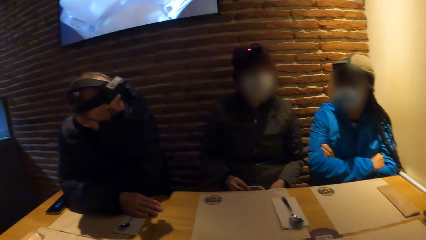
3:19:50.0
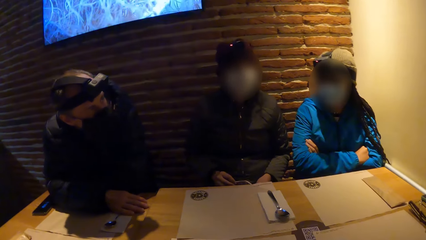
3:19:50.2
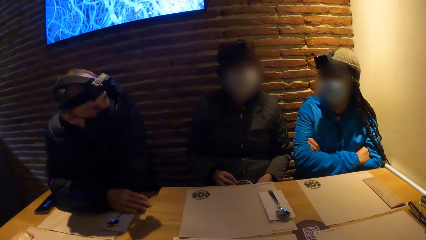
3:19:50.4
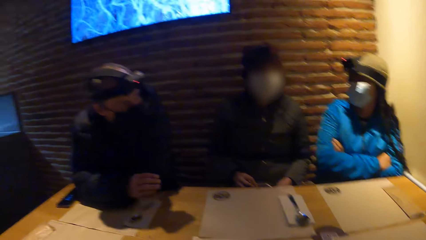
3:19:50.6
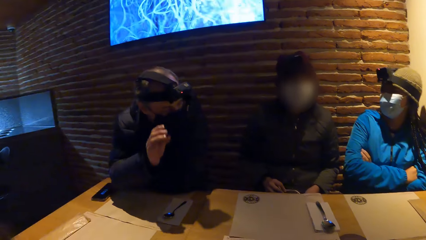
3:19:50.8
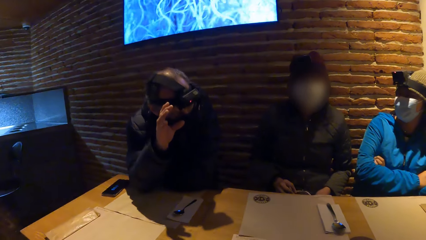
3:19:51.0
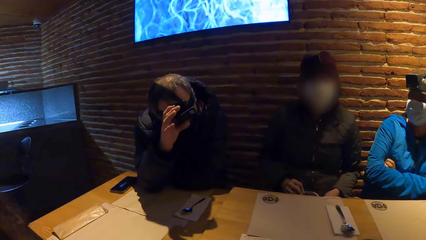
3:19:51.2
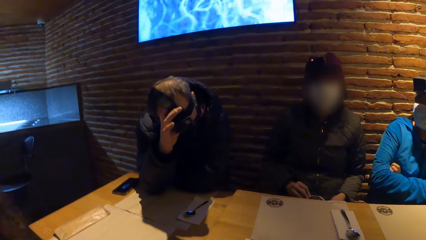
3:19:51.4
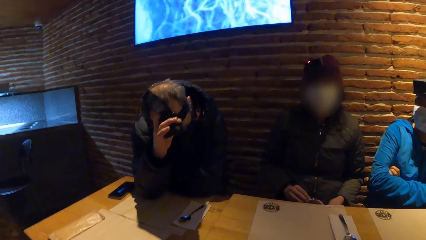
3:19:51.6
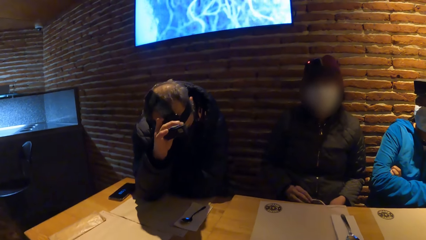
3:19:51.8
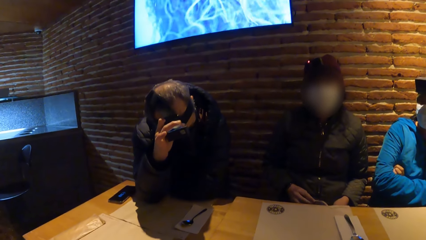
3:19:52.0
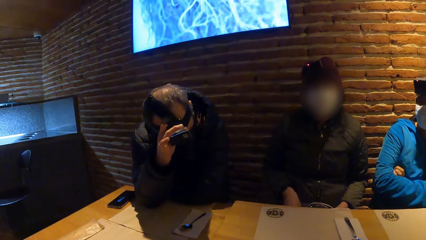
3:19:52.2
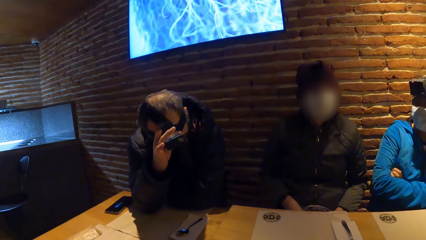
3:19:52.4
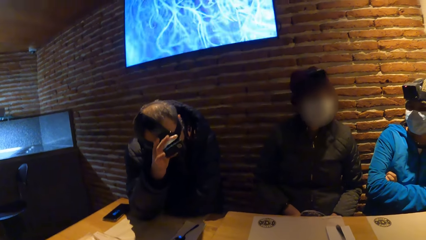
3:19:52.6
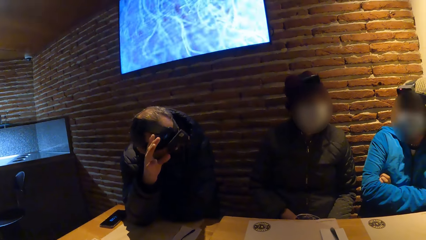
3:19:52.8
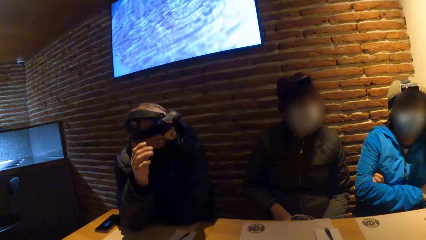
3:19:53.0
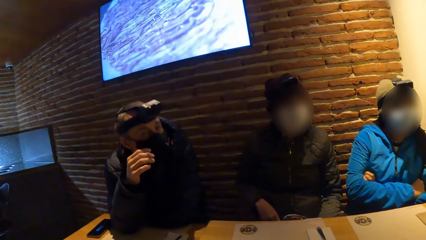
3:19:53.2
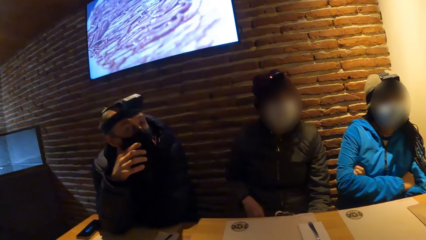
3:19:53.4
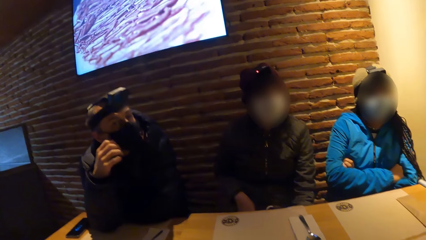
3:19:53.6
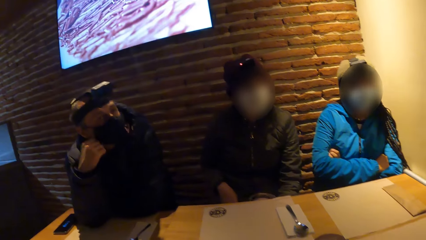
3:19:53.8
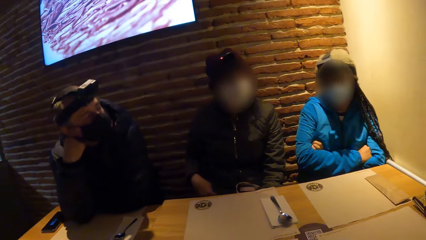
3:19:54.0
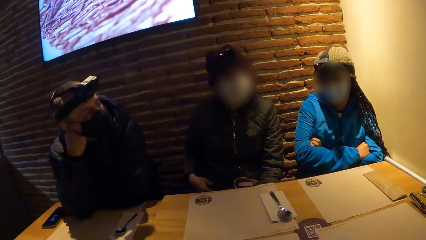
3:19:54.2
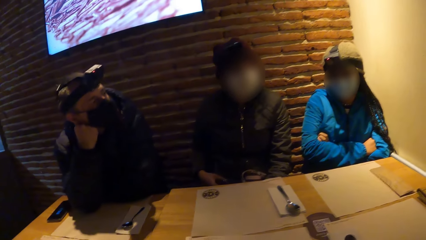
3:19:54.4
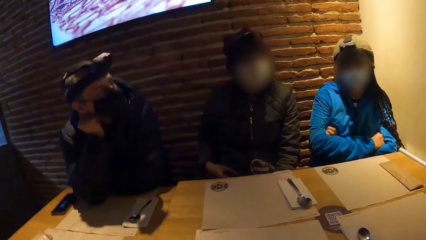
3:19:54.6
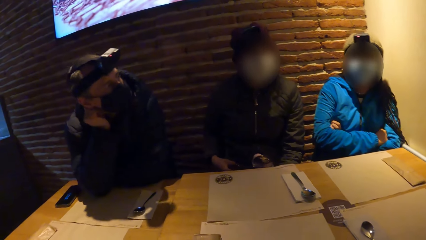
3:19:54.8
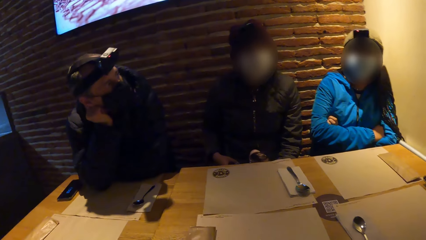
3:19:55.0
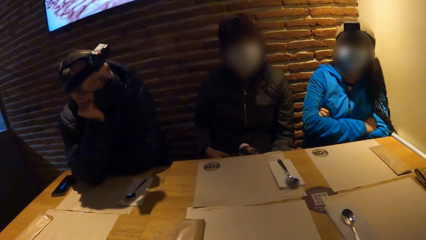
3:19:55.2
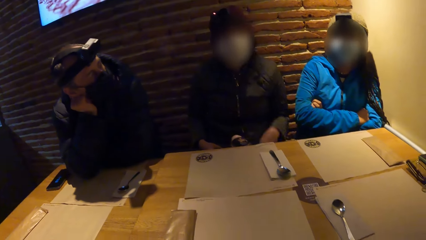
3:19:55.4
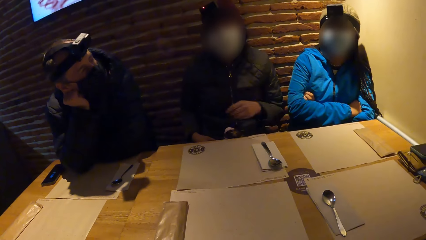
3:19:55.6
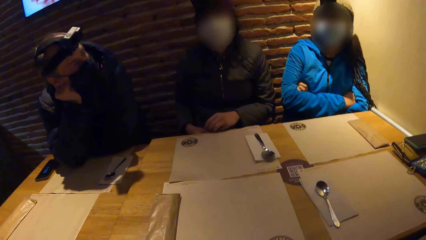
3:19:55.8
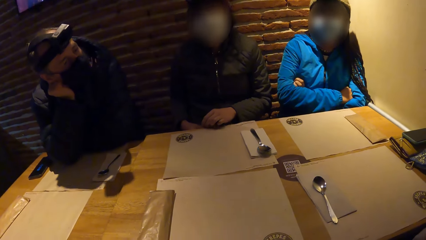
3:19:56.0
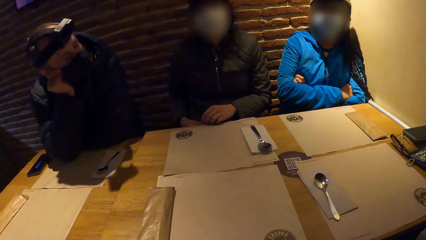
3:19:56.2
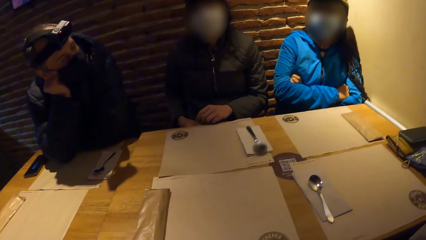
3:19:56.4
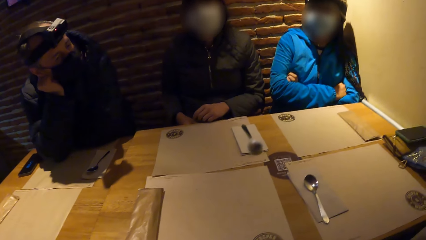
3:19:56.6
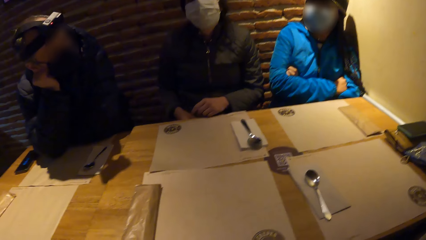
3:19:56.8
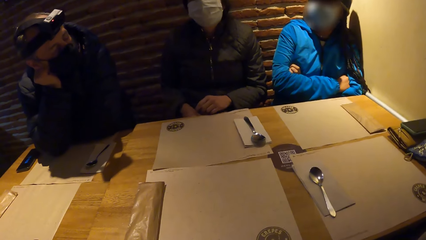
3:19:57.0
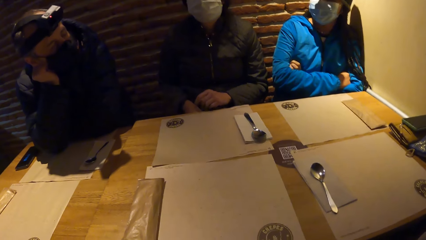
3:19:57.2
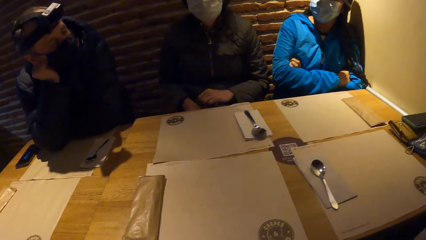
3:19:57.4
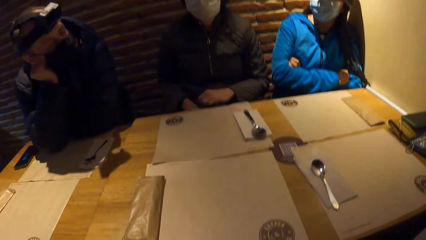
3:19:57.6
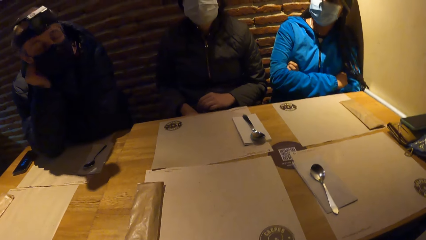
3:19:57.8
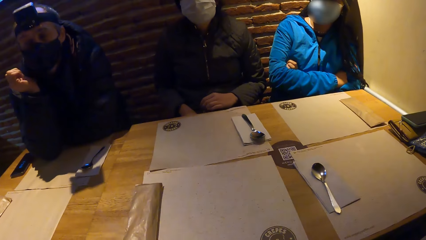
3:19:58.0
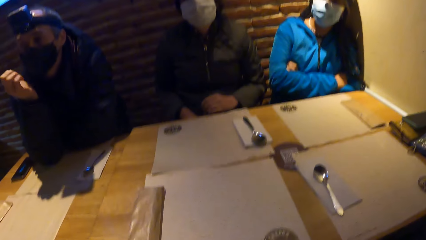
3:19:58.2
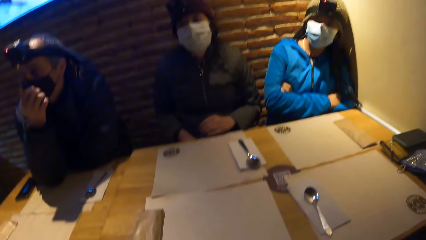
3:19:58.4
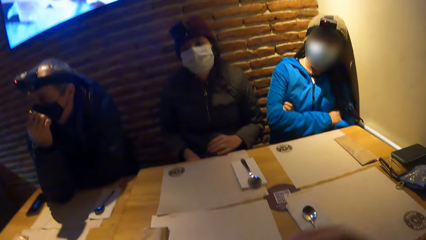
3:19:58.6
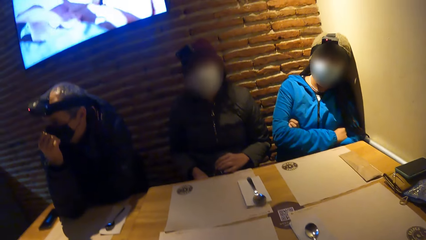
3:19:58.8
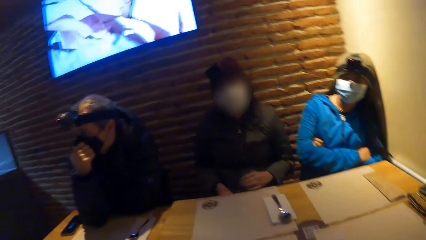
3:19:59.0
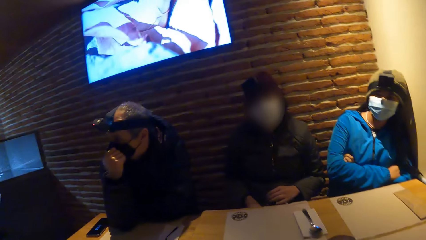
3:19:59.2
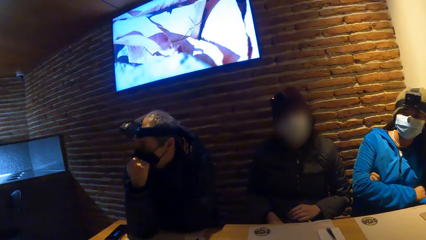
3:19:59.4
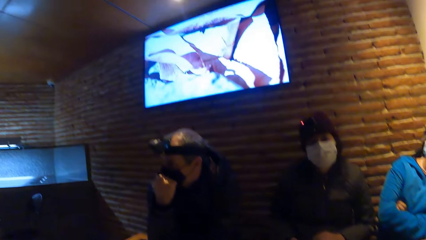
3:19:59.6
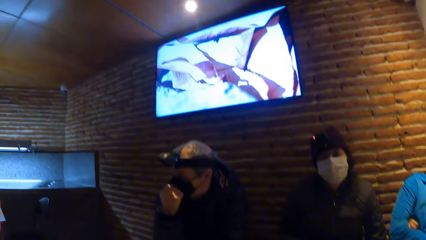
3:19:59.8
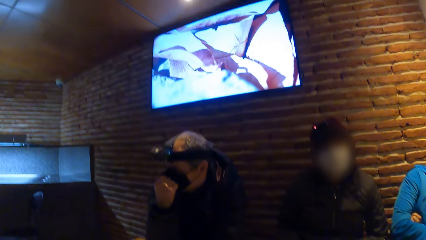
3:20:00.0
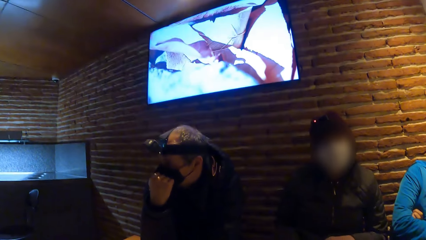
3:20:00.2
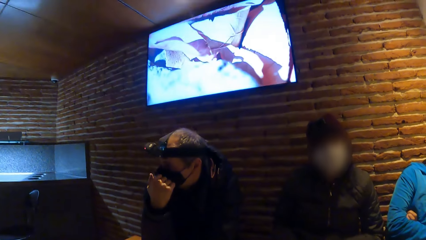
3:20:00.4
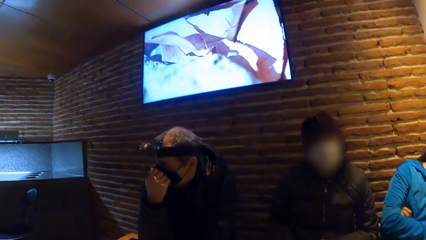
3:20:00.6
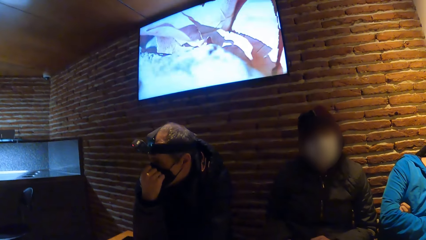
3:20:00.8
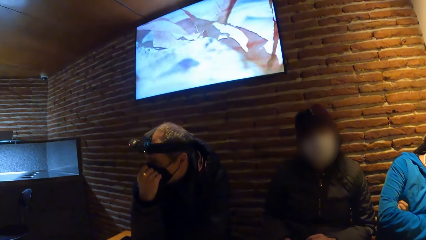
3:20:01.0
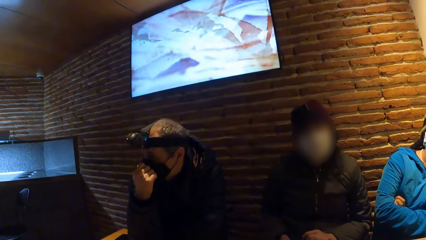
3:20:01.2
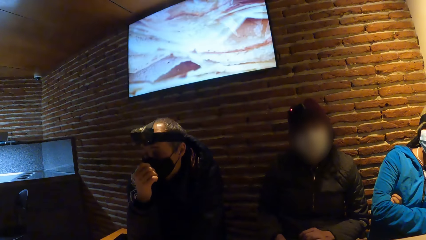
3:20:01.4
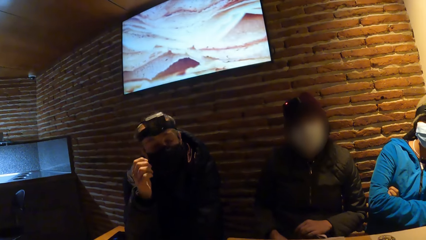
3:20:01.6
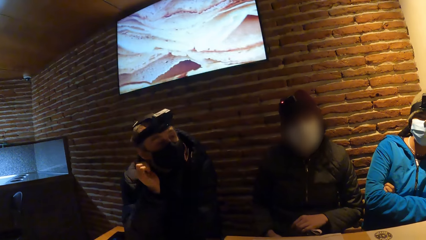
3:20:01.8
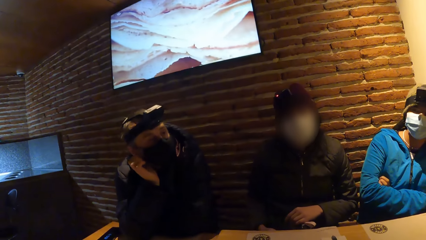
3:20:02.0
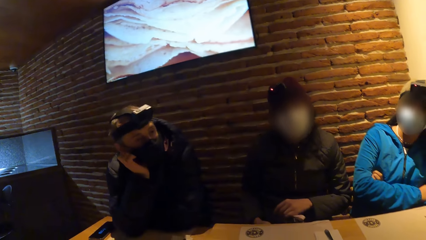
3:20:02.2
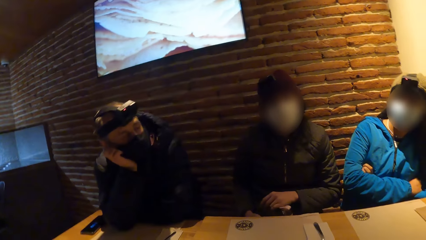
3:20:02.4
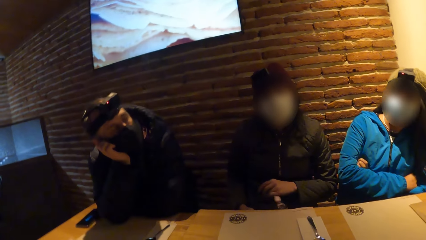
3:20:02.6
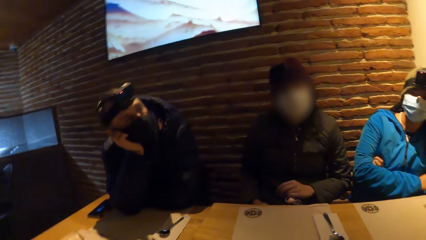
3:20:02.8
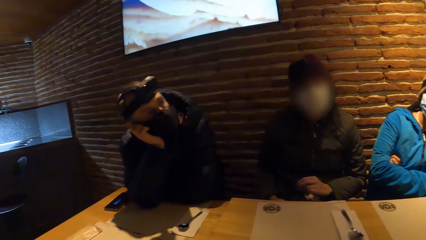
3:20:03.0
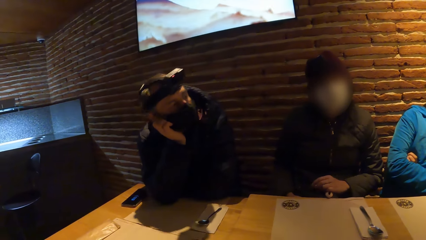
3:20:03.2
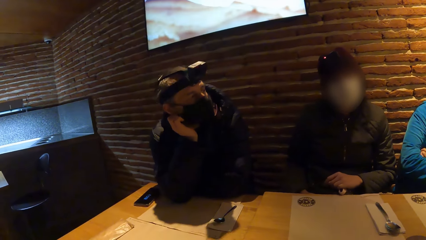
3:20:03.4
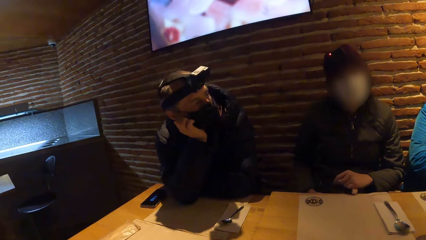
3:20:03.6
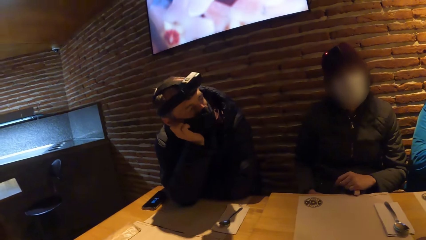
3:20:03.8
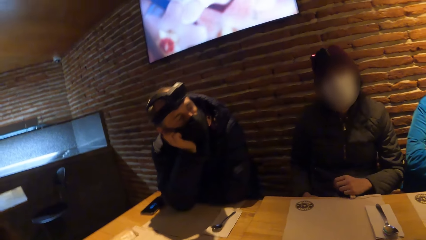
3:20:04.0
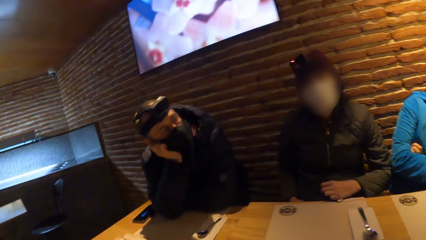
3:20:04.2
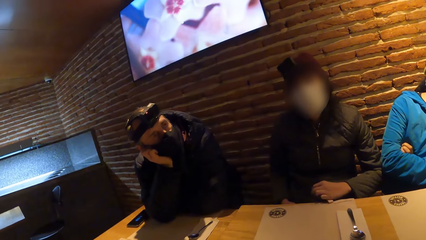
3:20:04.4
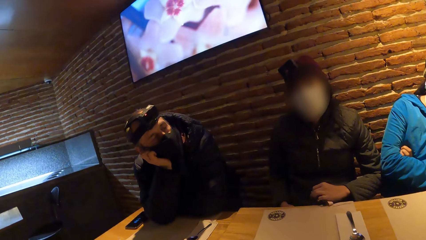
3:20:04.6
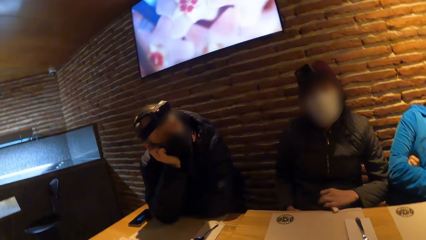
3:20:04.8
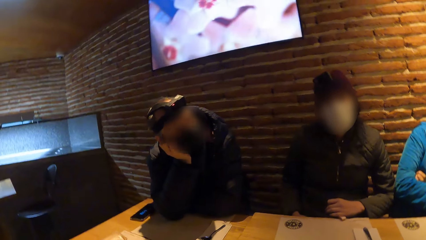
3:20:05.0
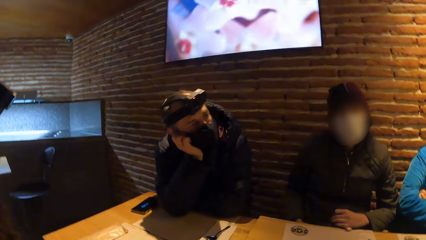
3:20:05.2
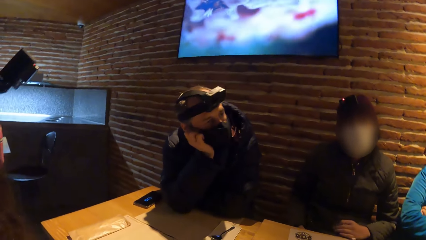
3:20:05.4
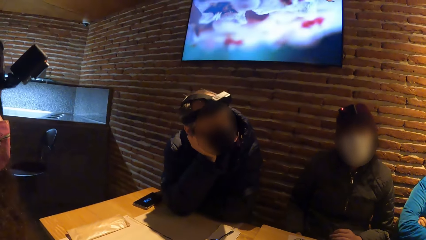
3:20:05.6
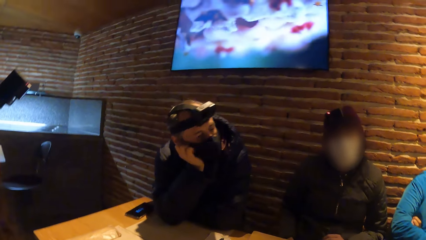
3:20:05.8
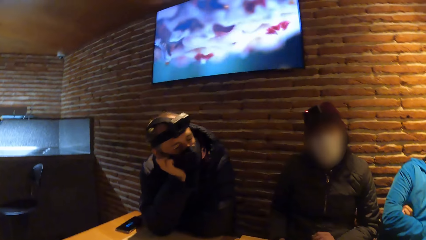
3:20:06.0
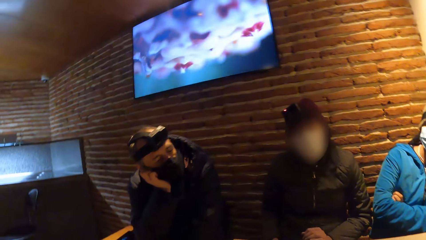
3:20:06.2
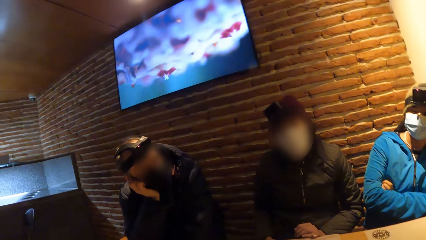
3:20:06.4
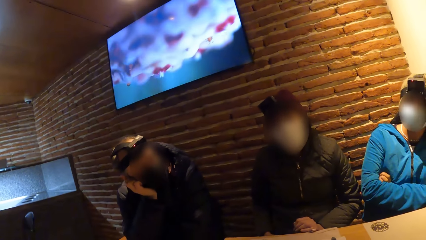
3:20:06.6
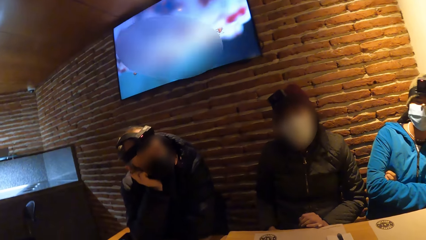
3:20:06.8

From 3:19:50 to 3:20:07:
The man adjusts a camera on his head with his right hand. The camera wearer looks around.
